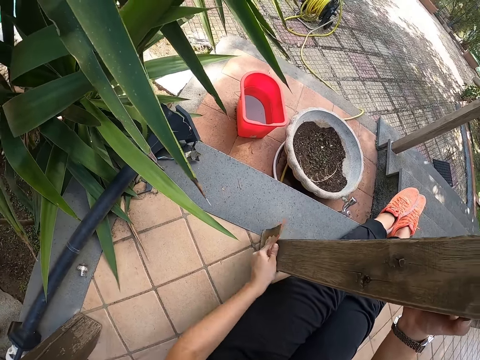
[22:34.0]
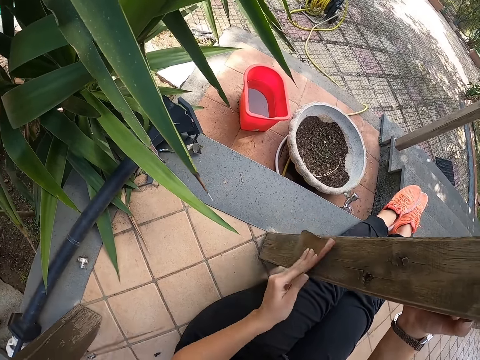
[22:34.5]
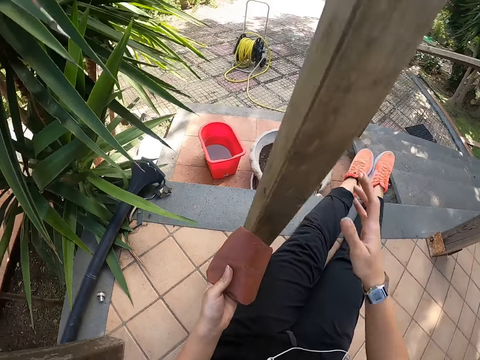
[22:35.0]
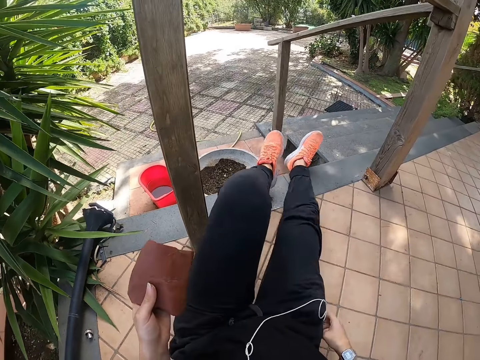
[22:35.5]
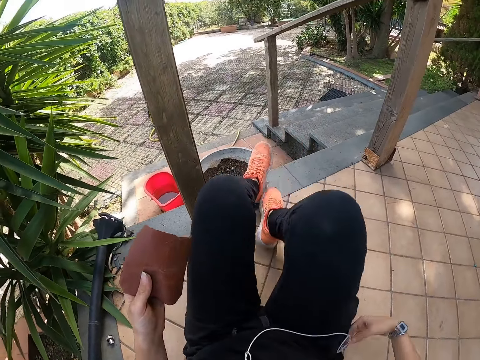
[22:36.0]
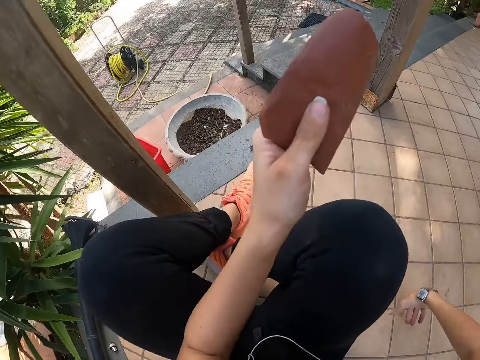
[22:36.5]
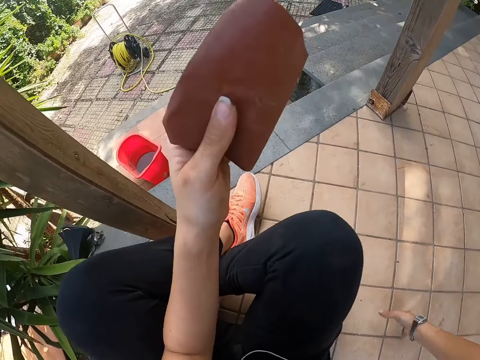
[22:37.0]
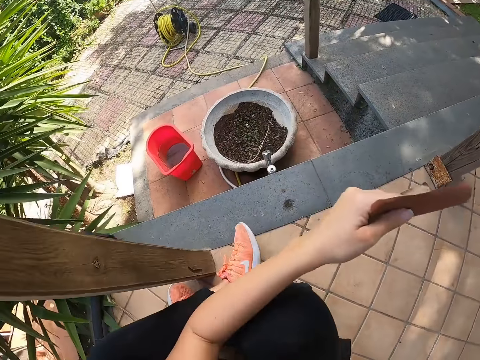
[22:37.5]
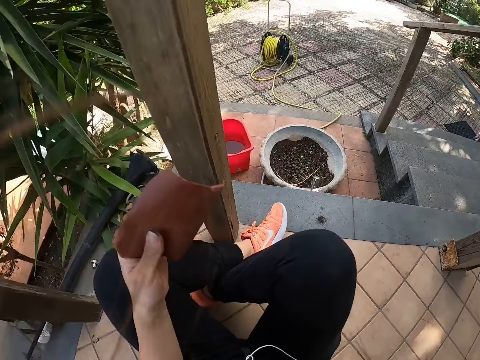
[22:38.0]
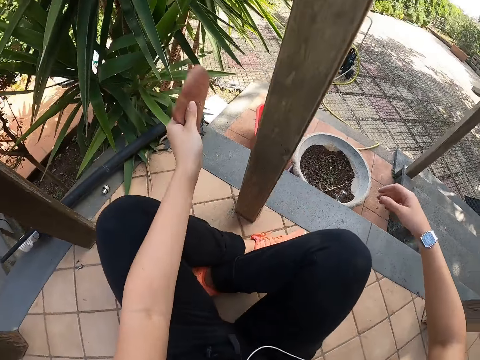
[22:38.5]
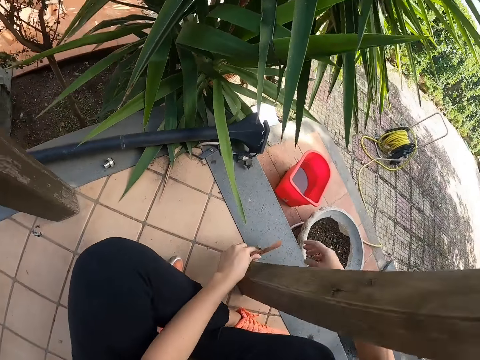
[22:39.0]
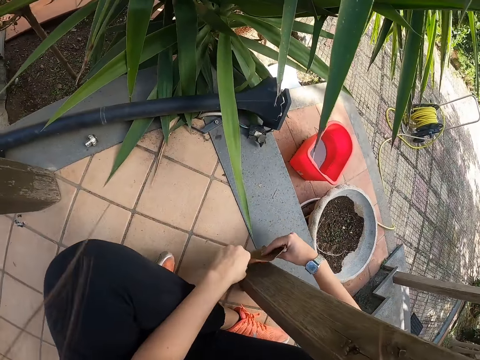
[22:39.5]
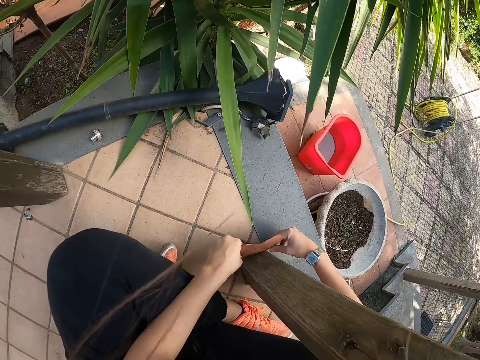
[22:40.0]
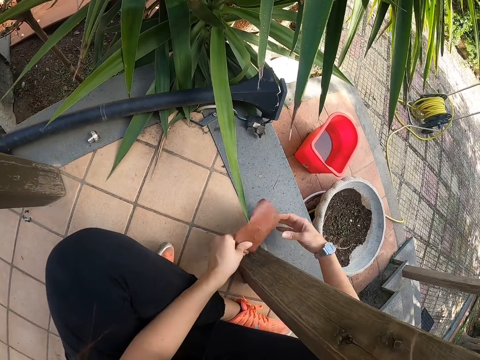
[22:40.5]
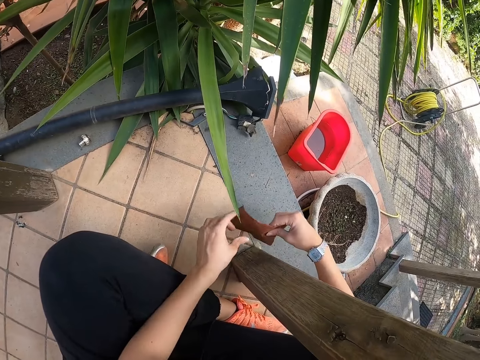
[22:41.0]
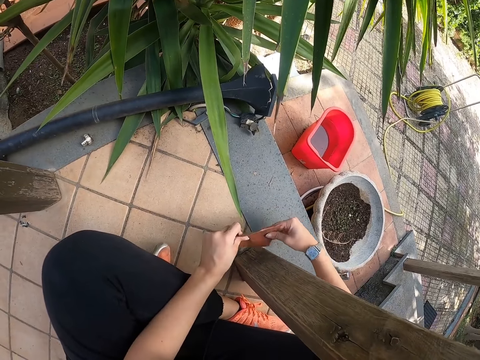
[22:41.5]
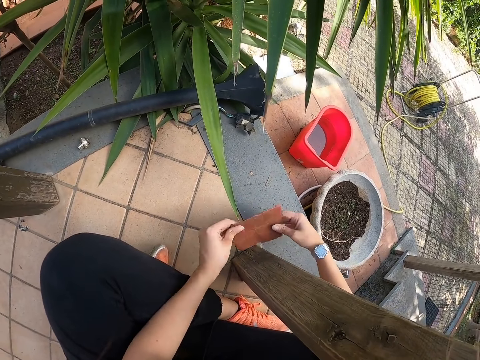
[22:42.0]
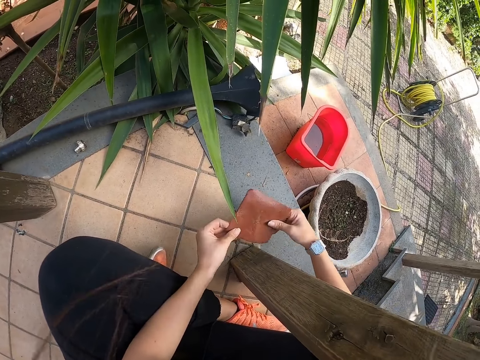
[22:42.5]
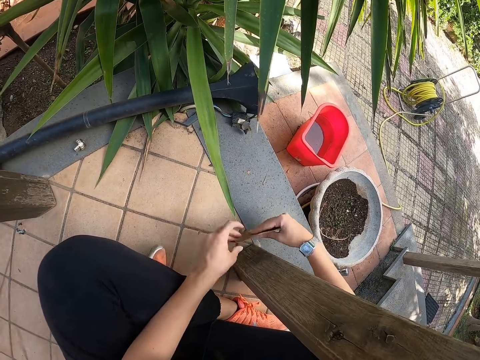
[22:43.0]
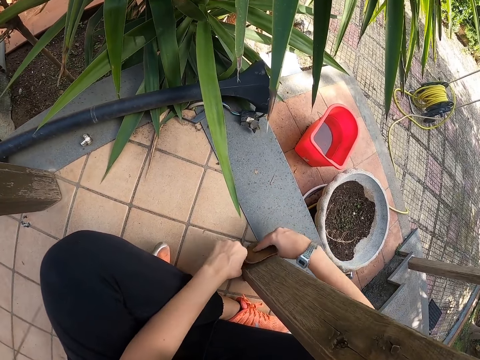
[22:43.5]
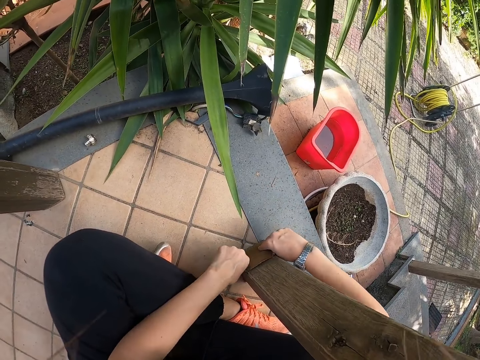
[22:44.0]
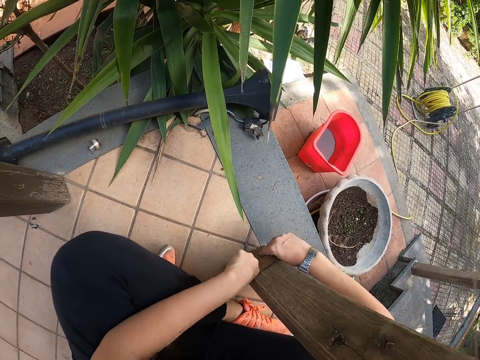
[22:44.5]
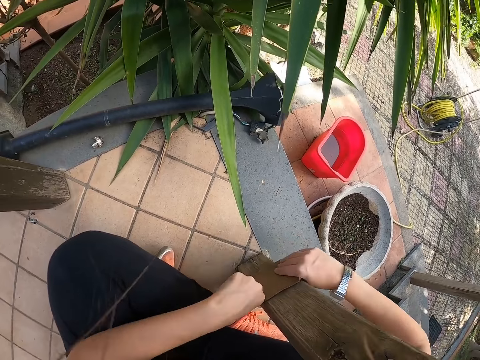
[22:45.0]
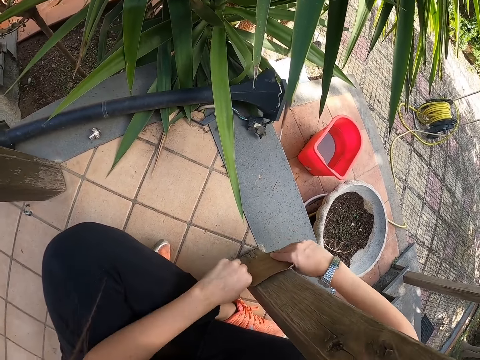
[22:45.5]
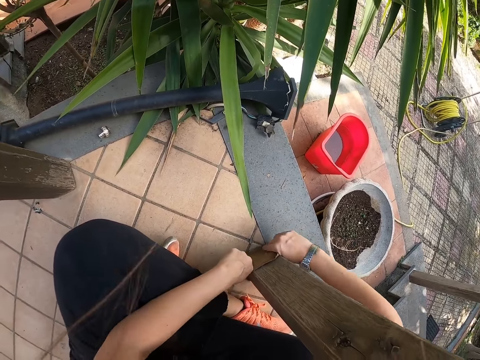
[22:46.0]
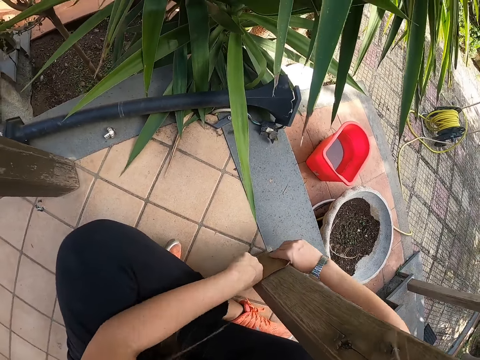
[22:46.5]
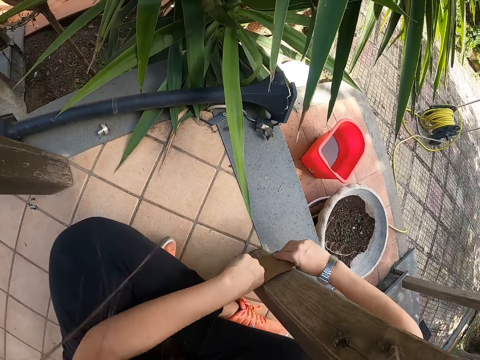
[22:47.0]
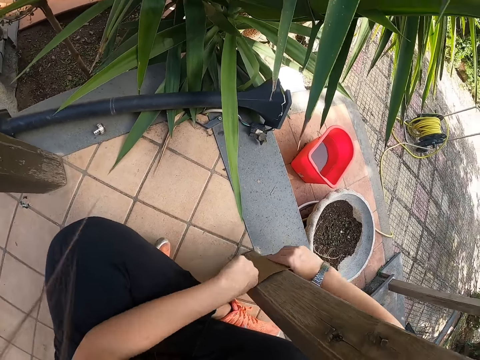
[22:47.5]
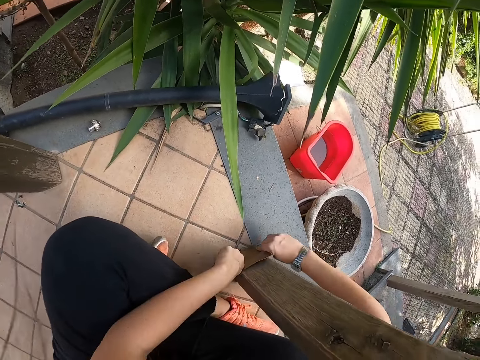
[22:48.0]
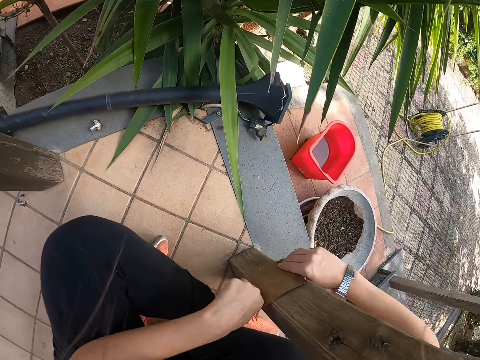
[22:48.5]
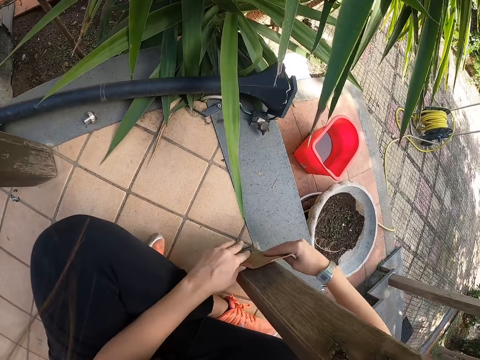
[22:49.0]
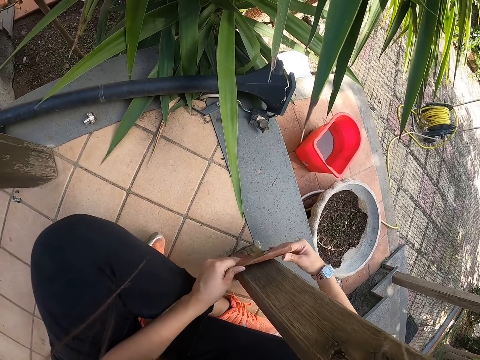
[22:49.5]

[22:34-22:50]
The camera wearer adjusts herself on the floor. She holds the sandpaper with both hands. She adjusts the sandpaper with her hands. She smoothens the front porch with the sandpaper in her hands.

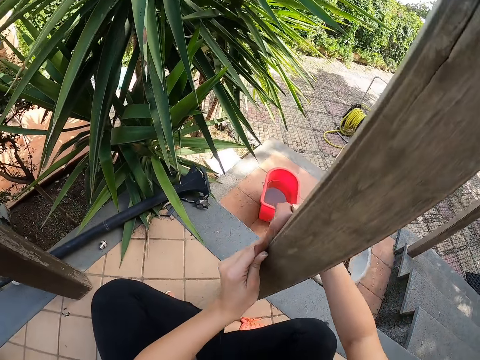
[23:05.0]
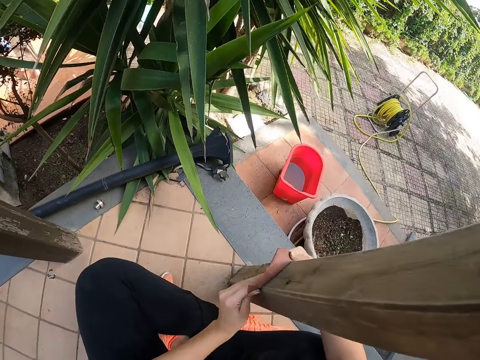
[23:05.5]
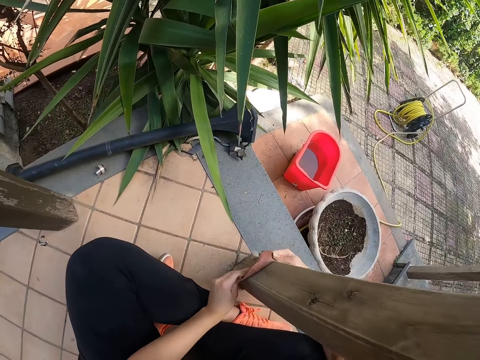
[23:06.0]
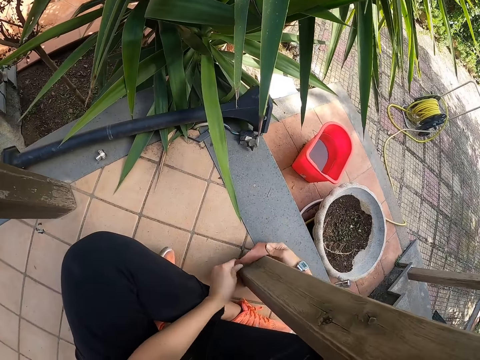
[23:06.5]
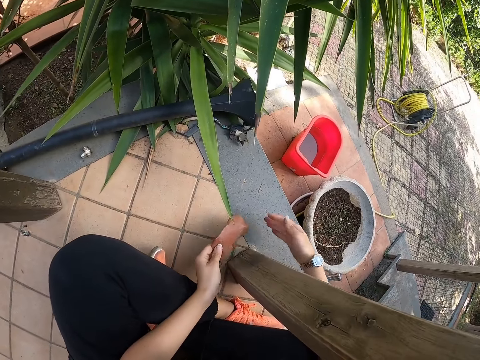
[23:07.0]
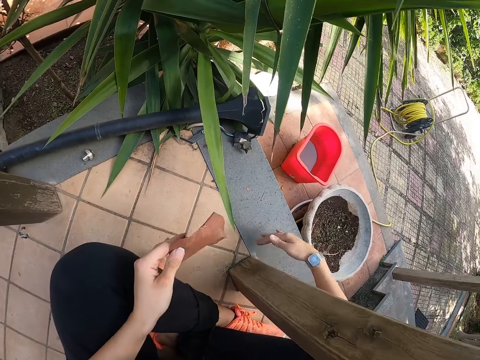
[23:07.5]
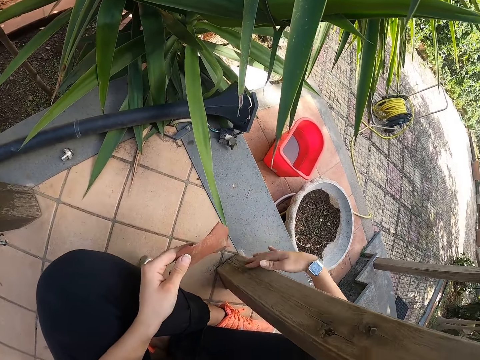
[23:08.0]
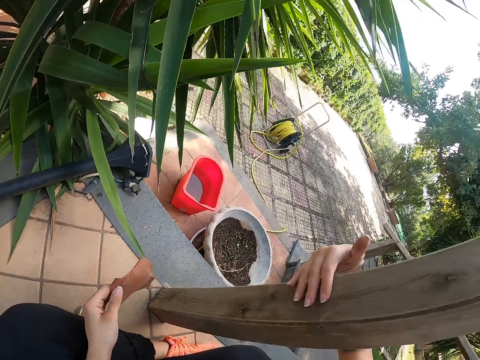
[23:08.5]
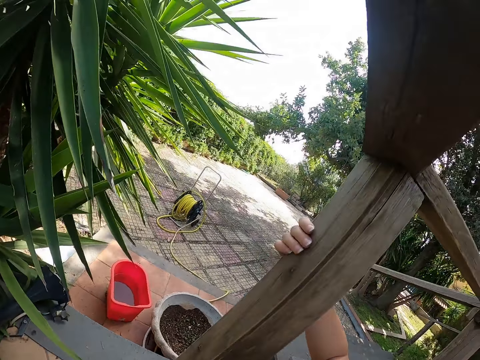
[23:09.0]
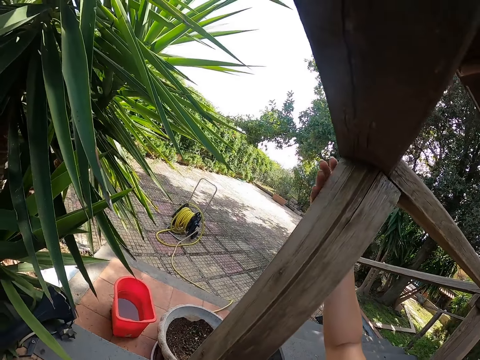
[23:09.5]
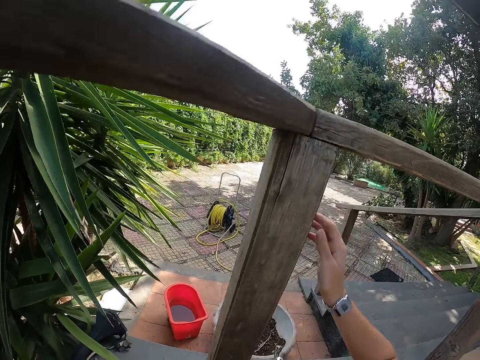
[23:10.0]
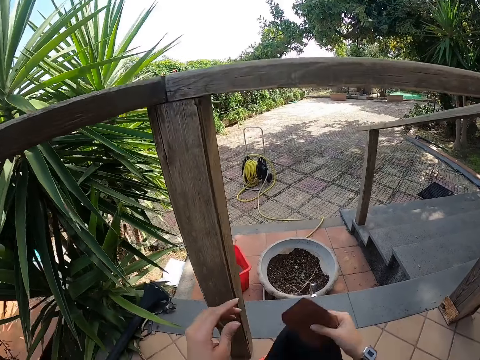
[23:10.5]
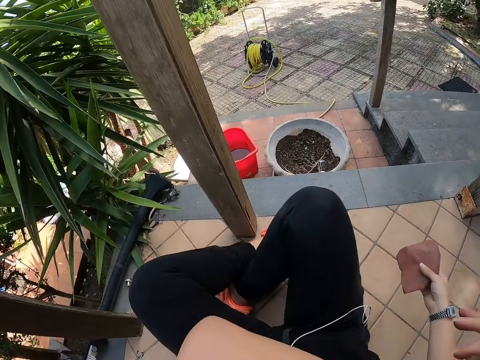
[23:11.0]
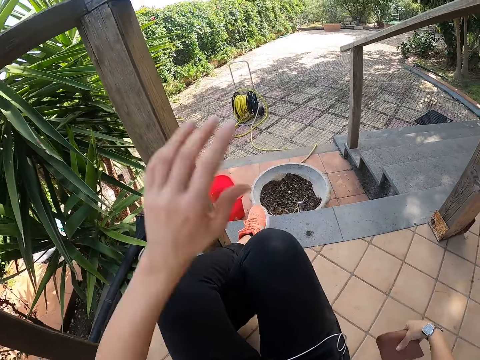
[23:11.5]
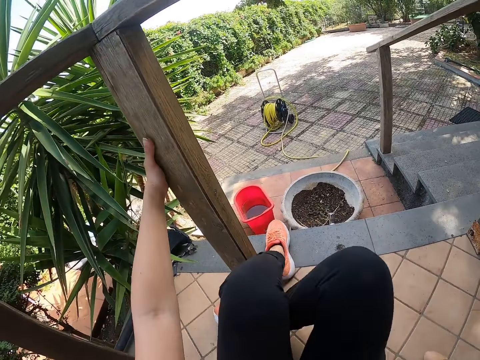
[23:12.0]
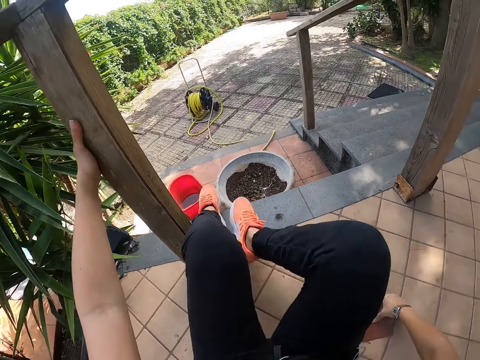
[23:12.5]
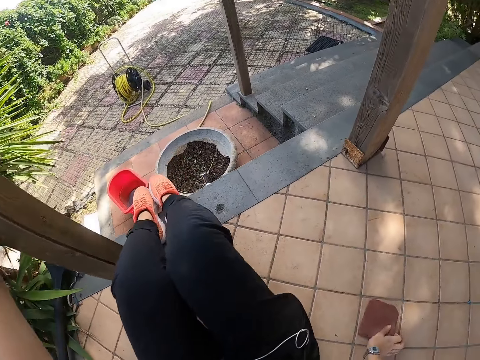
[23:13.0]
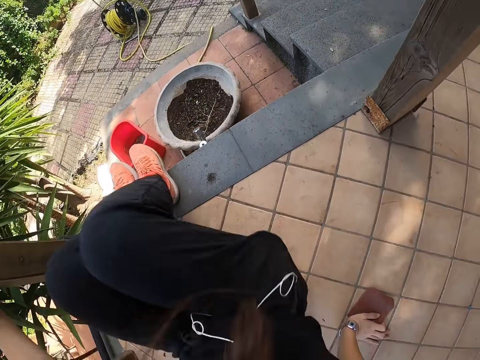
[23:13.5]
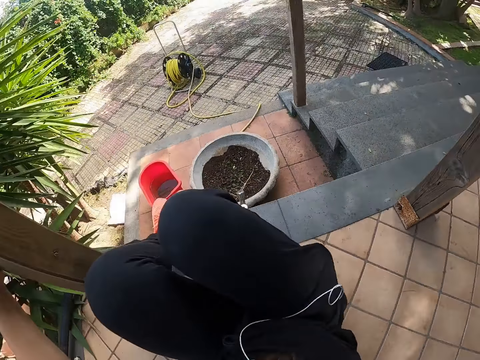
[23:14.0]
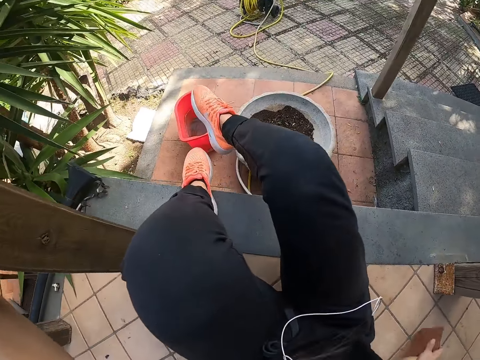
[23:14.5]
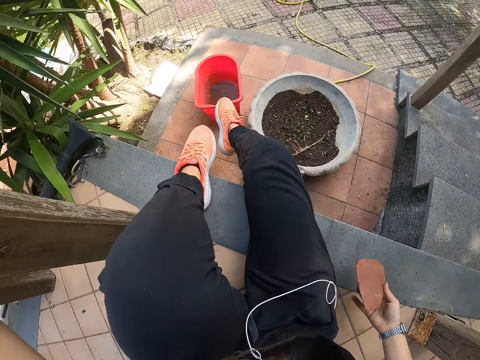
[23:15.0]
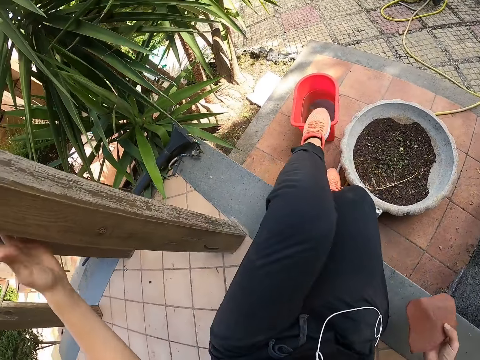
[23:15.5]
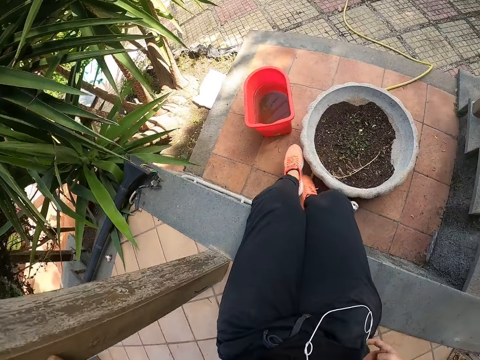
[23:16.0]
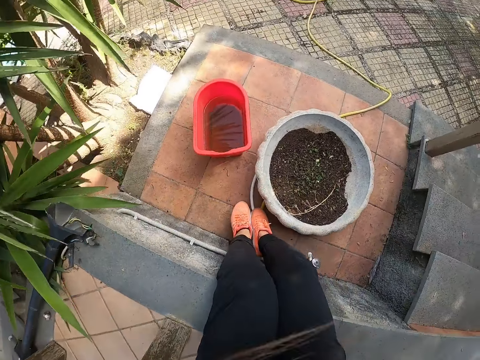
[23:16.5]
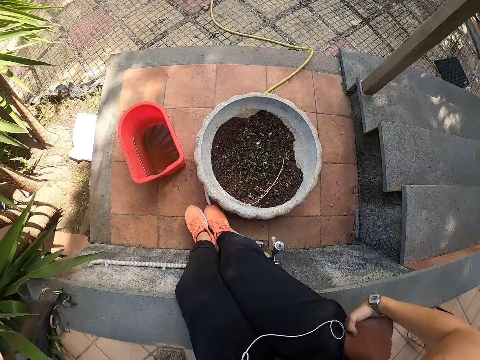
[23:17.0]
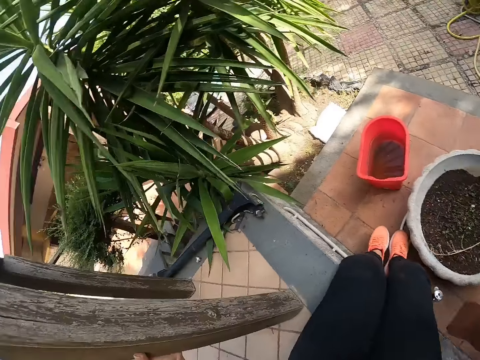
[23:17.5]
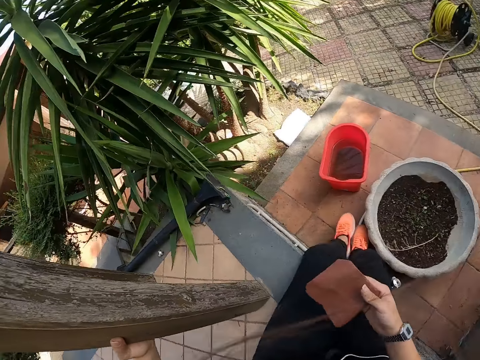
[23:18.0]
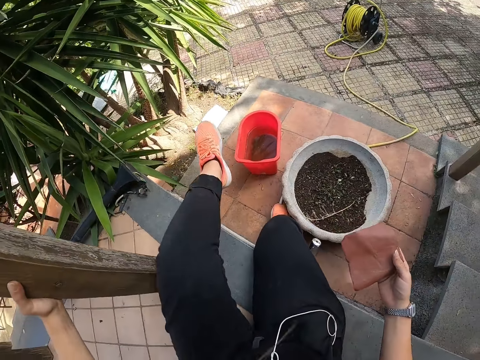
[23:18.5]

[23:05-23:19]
The camera wearer dusts the front porch or wood with her right hand. She strokes the front porch with her right hand. She passes the sandpaper from her left hand to her right hand. She cleans her face with her left arm. She scratches her face. She holds the front porch with her left hand. She adjusts herself on the floor. She moves towards the wood.
